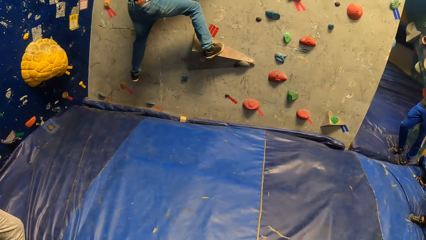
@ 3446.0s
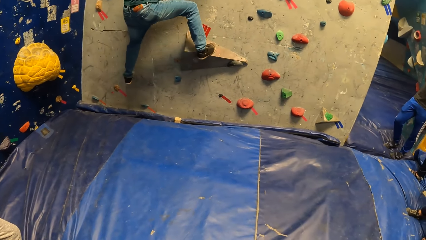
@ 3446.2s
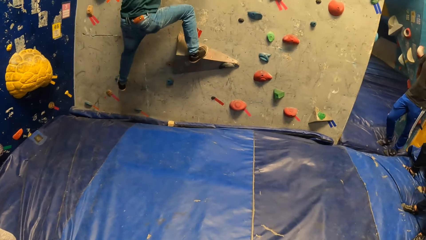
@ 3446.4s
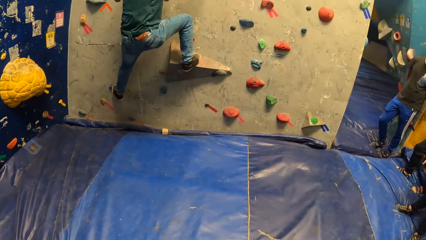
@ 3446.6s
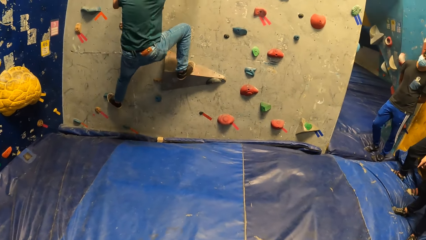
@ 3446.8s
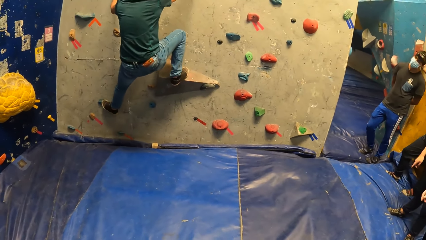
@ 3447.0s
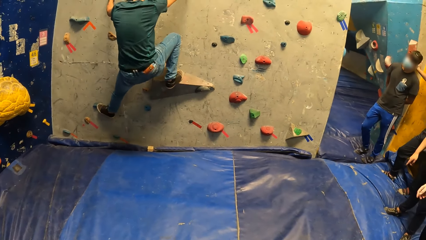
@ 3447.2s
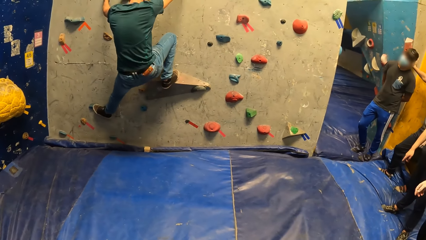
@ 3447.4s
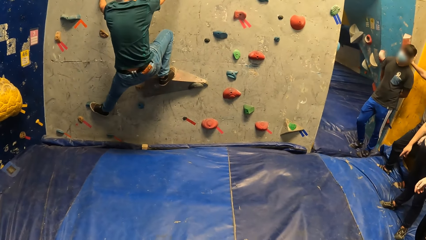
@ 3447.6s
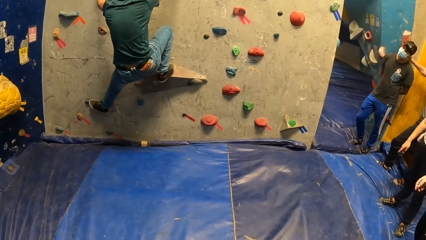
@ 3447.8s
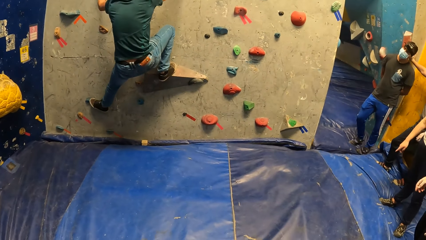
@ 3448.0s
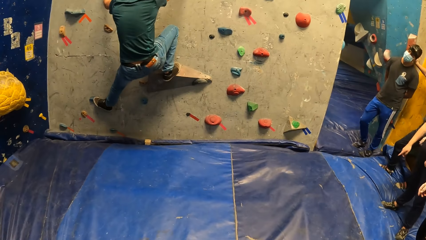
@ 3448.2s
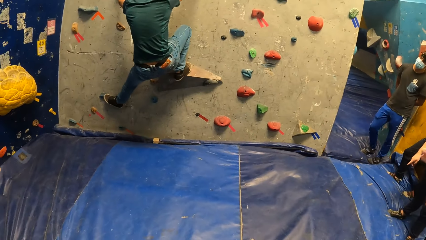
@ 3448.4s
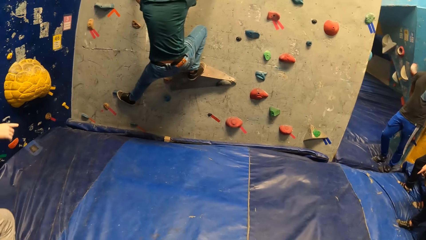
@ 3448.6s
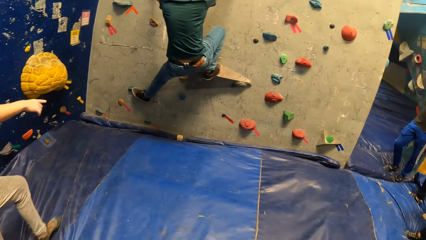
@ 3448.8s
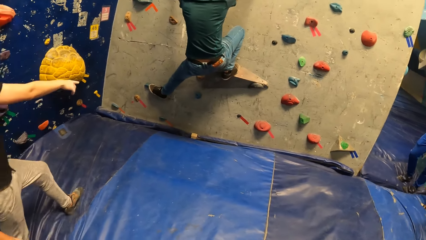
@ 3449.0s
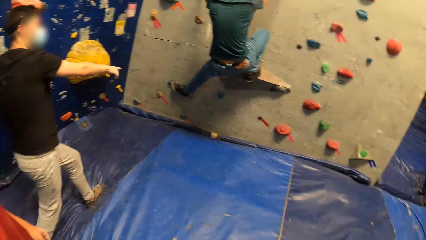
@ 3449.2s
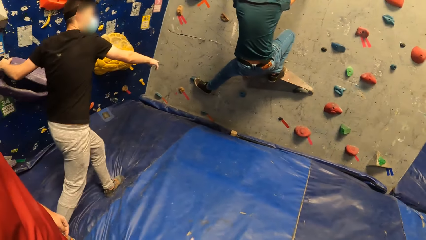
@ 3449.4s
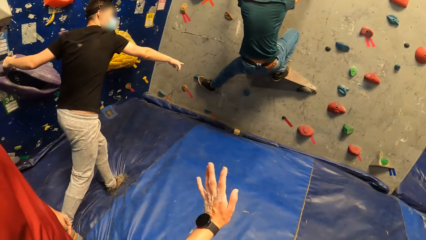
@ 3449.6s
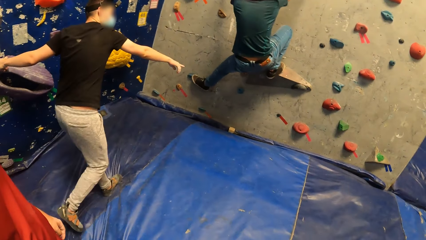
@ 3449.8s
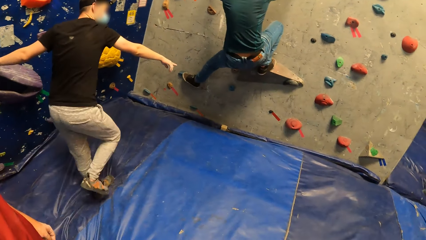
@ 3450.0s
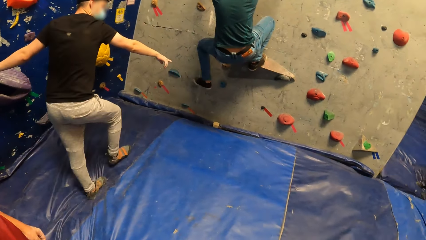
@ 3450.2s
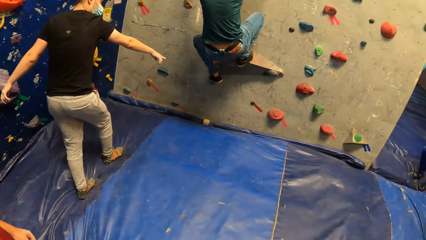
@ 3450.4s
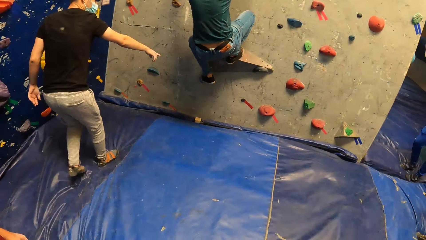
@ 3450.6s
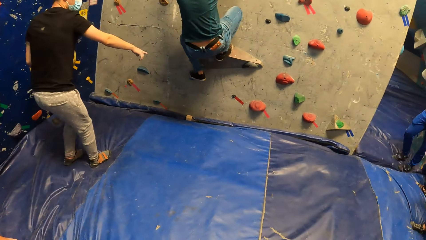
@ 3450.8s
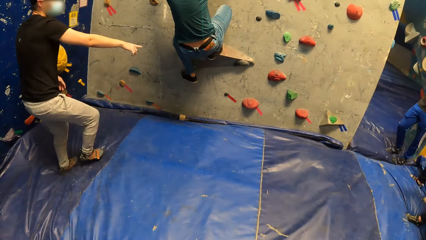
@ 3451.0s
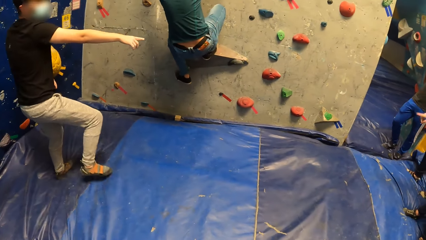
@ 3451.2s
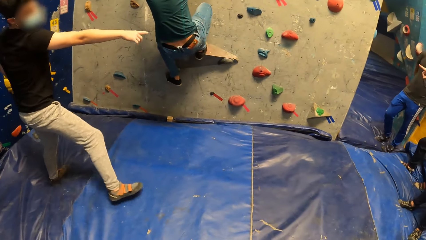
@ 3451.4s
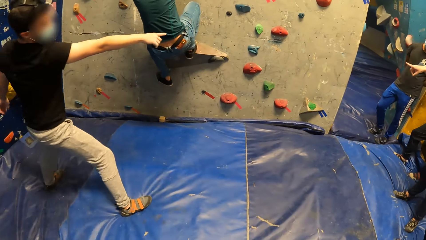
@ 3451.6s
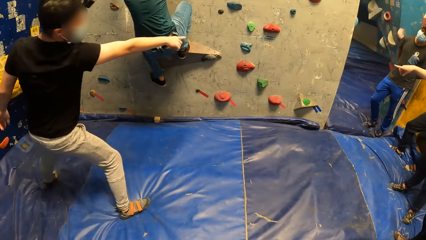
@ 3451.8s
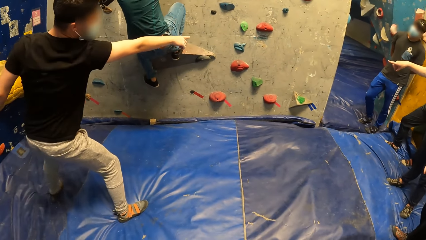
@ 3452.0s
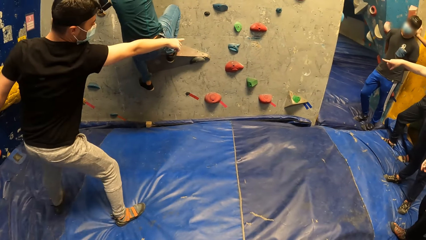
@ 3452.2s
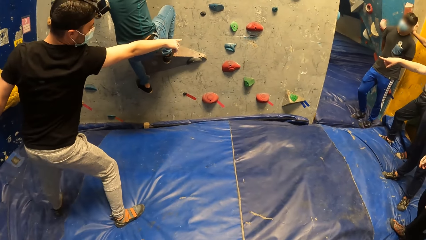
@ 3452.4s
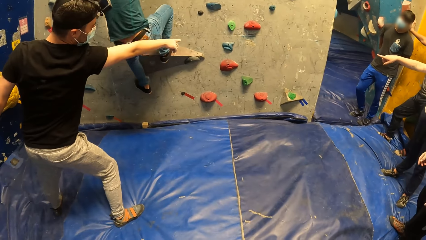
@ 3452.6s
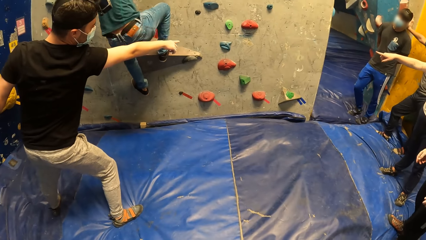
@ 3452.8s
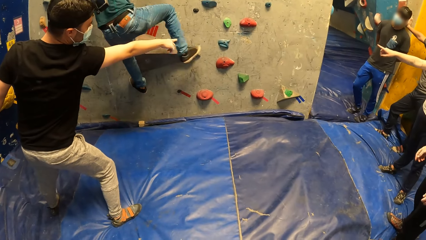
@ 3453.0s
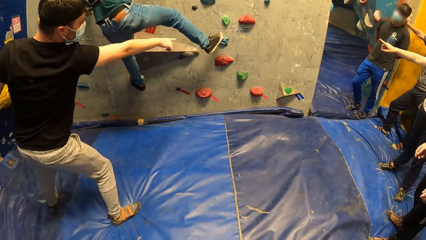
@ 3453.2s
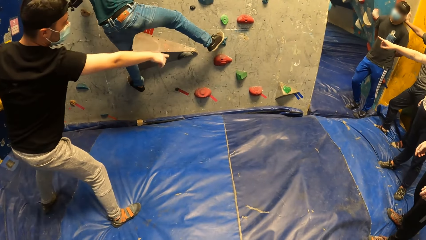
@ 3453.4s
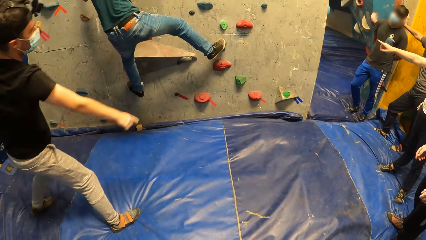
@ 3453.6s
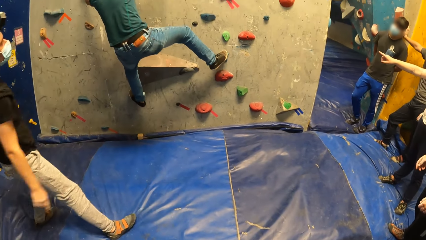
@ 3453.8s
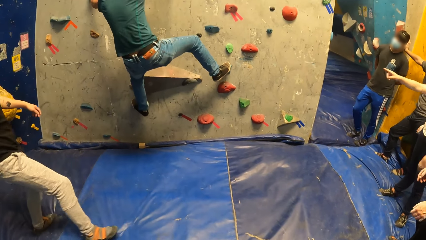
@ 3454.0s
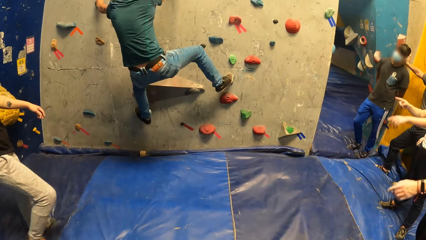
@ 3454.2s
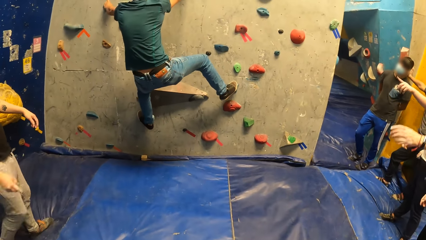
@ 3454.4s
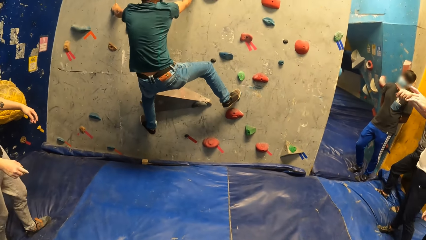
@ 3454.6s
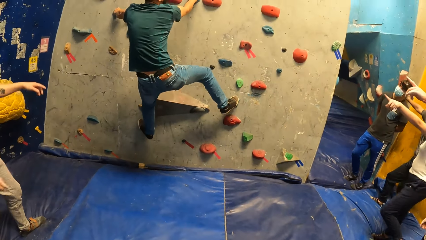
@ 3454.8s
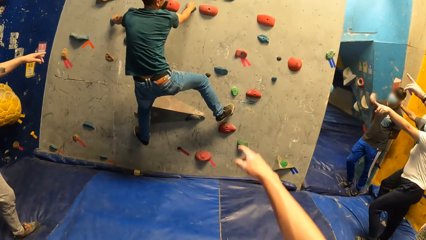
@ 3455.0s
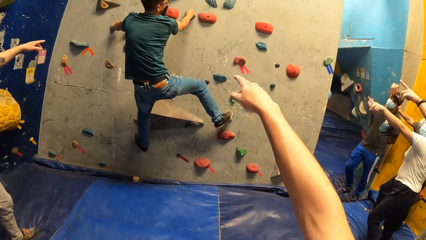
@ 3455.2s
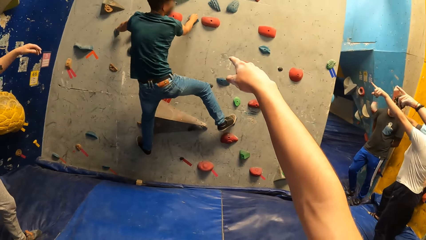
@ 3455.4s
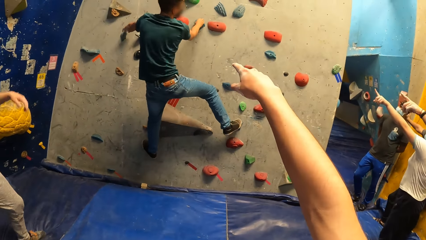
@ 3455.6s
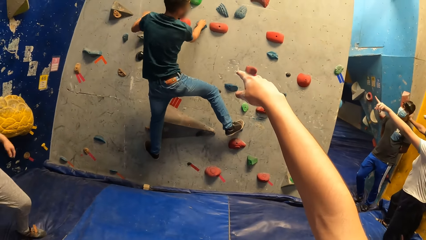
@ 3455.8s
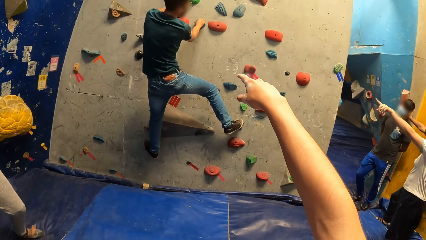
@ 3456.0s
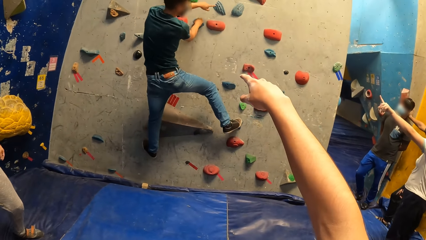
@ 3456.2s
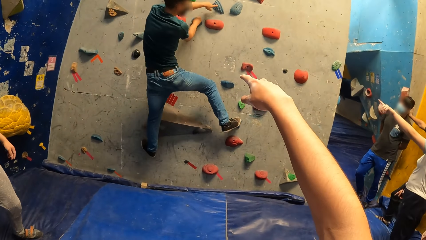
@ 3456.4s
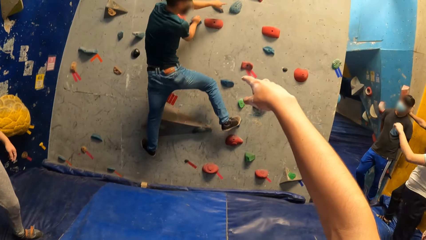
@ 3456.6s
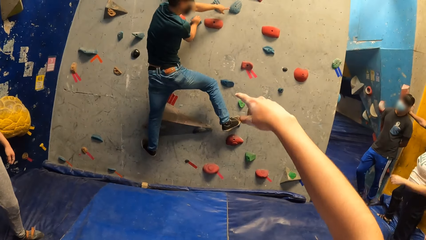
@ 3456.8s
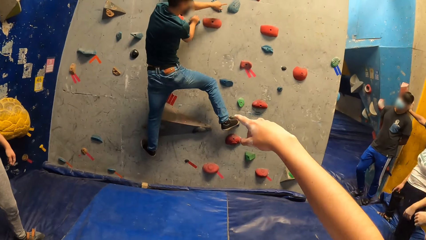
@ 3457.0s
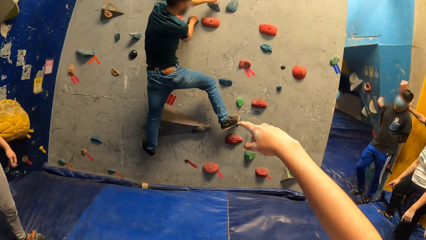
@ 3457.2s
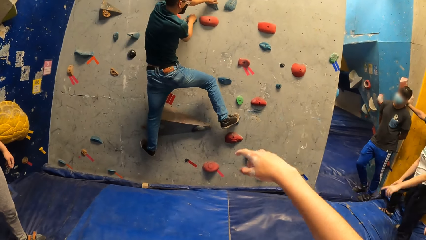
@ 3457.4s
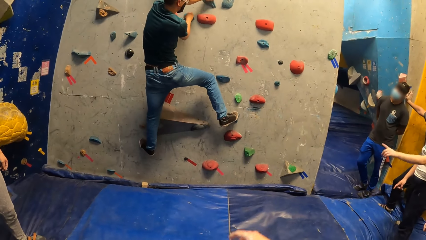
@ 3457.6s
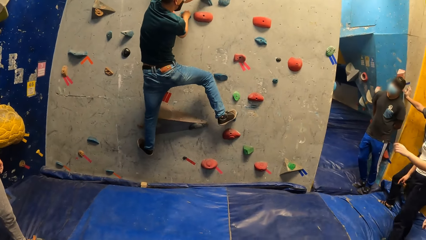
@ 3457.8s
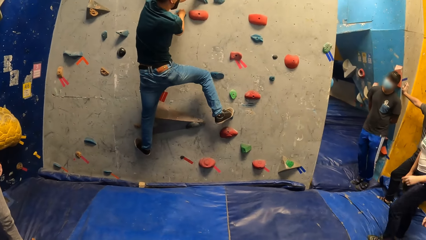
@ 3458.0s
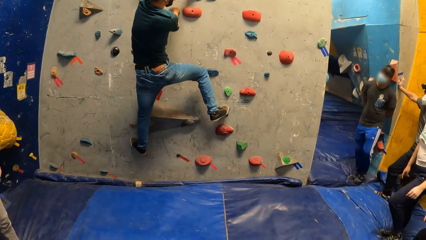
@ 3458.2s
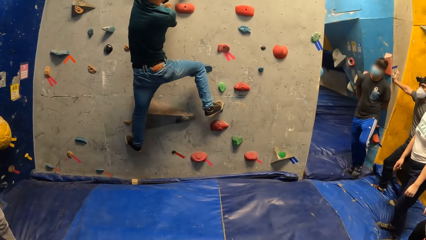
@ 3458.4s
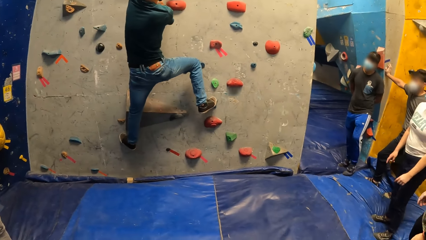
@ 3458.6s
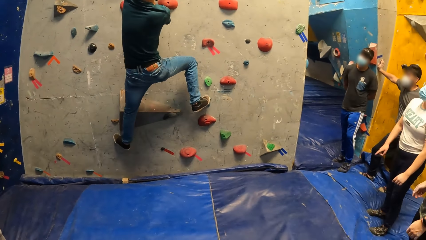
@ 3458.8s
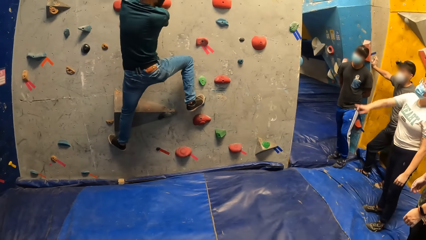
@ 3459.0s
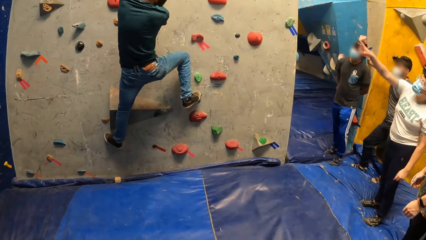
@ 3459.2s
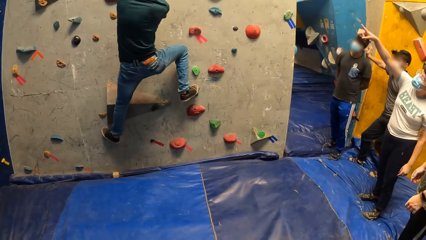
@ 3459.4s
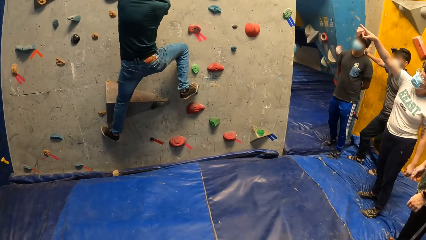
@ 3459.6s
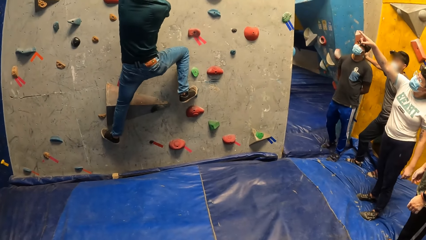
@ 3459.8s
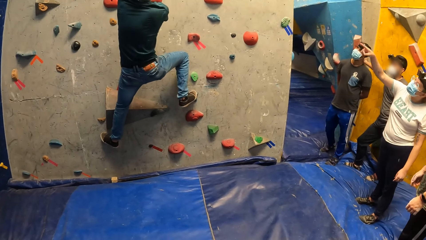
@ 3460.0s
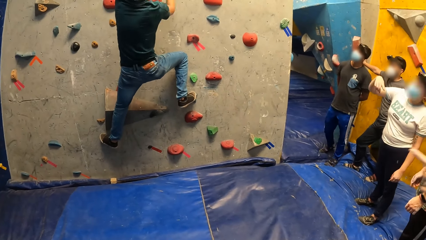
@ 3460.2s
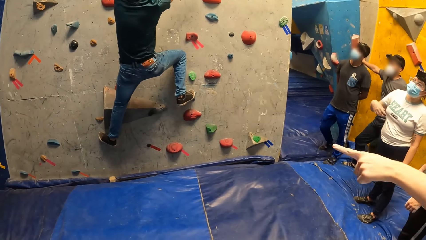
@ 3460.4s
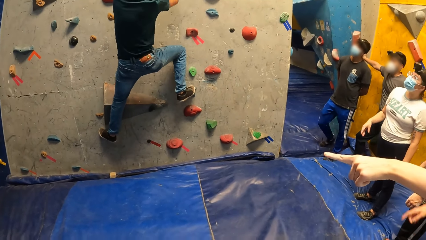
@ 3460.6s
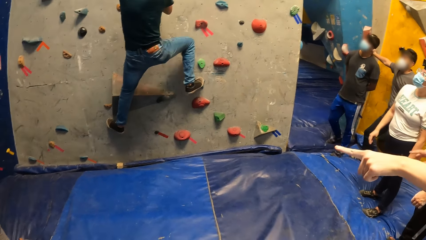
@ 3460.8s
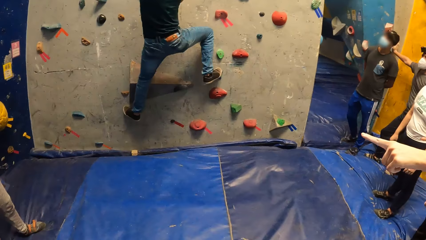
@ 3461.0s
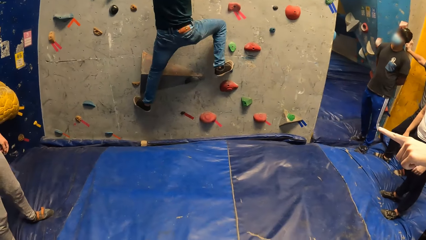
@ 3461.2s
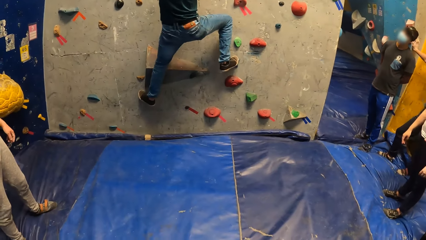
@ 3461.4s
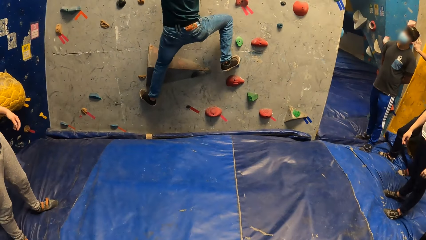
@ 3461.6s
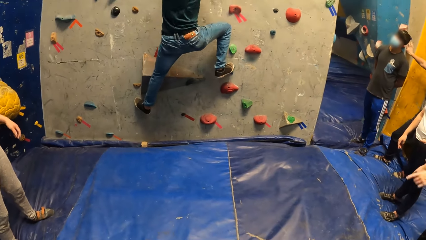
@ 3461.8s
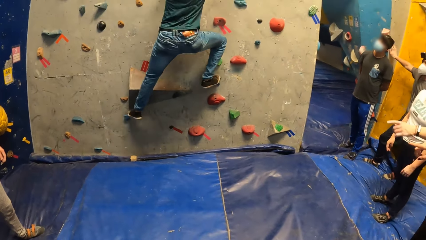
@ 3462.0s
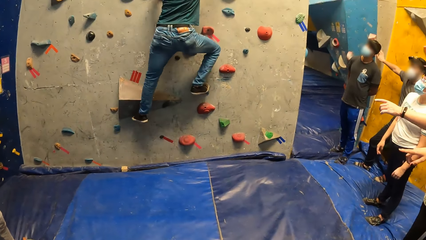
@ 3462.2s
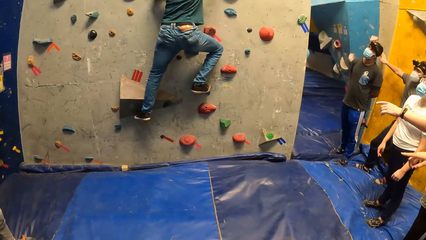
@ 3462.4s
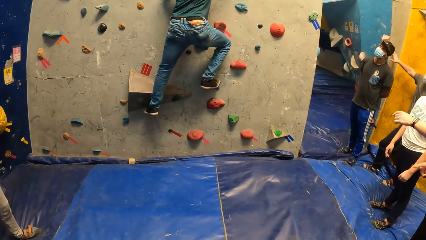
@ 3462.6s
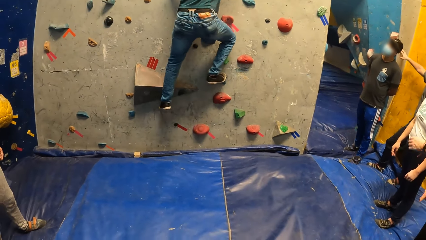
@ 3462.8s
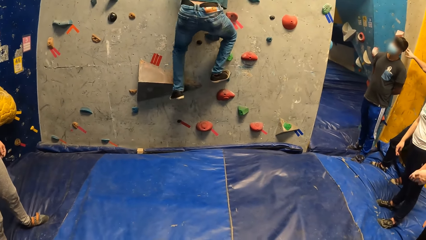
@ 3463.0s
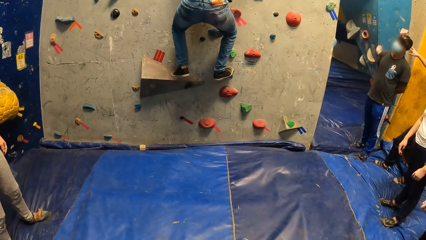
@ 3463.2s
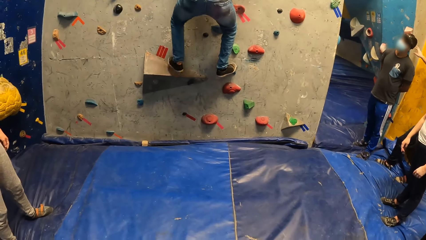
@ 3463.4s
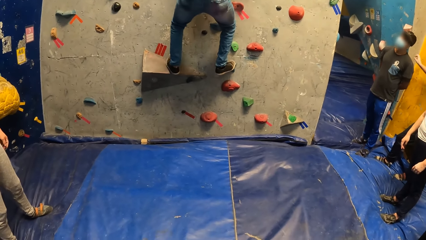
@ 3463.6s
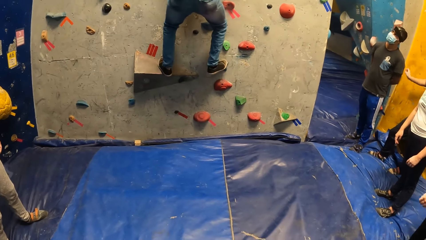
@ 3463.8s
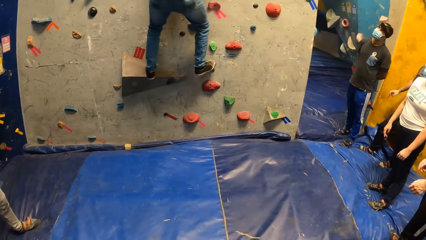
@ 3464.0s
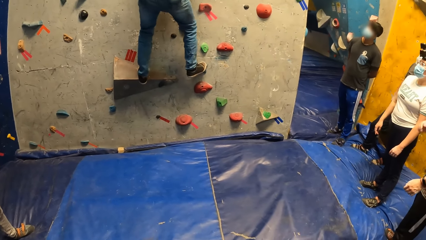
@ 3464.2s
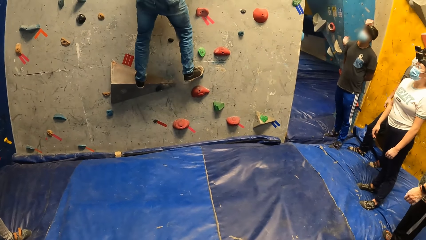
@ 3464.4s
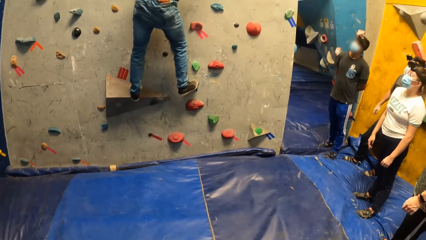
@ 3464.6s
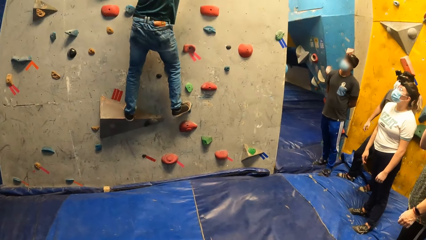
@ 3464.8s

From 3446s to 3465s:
A man places his right leg on the climb hold on the bouldering wall. Another man walks towards the climbing wall and points at the climbing wall. A third man interacts with the first man. The first man places his left leg on the sloper on the bouldering wall and places his right leg on a sloper on the bouldering wall. The second man moves backwards and points at the climbing wall. The camera wearer points at the climbing wall. The first man touches a climb hold on the bouldering wall with his left finger. He touches it again. A fourth man points at the climbing wall. The first man places his left leg on the climb hold on the bouldering wall.
